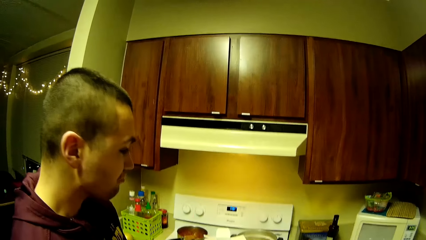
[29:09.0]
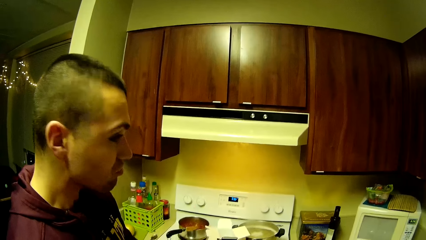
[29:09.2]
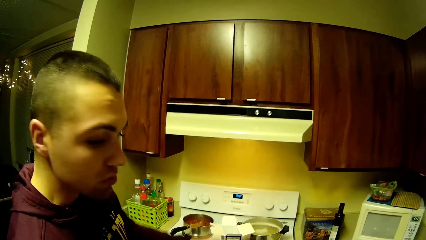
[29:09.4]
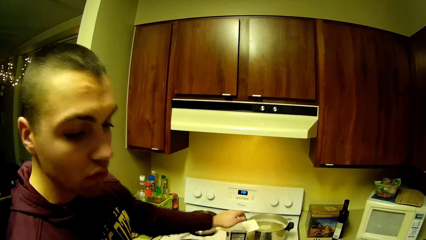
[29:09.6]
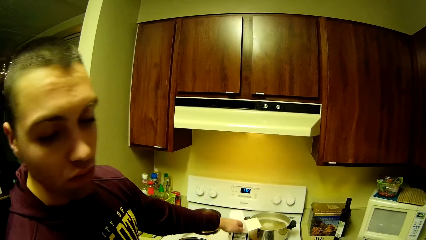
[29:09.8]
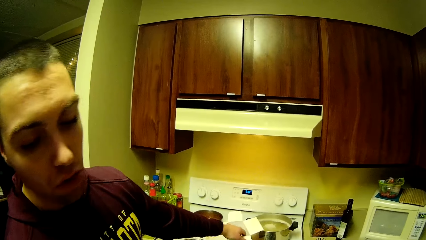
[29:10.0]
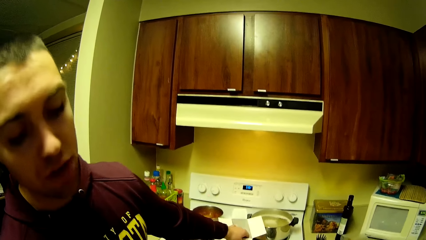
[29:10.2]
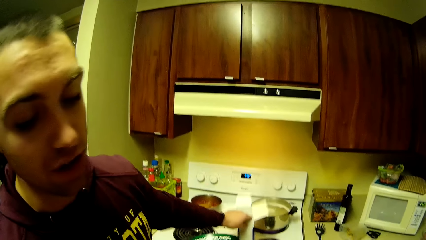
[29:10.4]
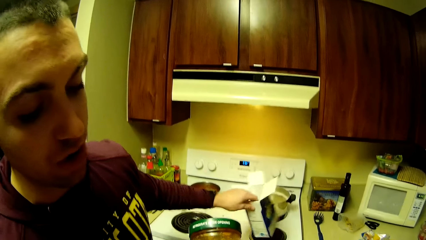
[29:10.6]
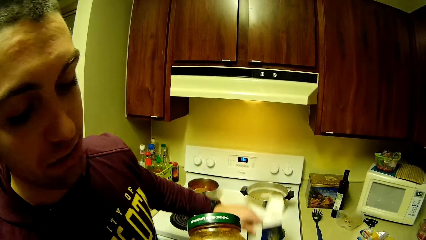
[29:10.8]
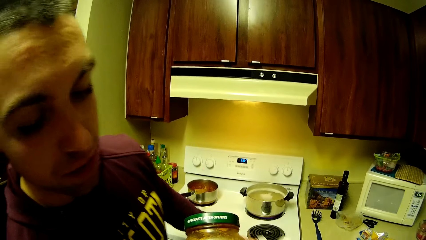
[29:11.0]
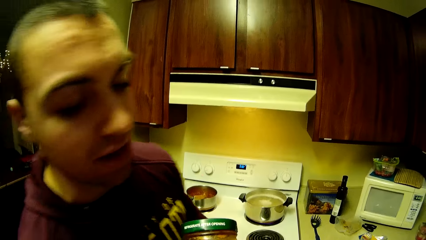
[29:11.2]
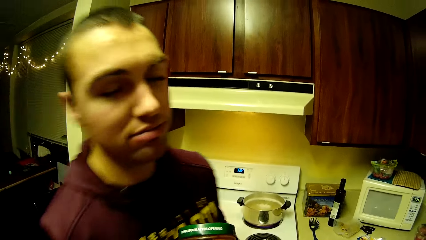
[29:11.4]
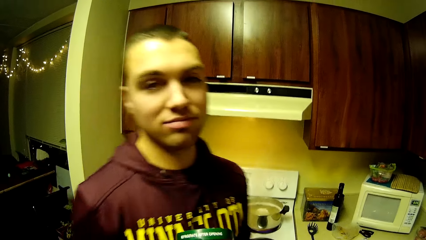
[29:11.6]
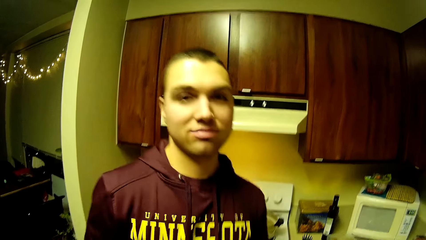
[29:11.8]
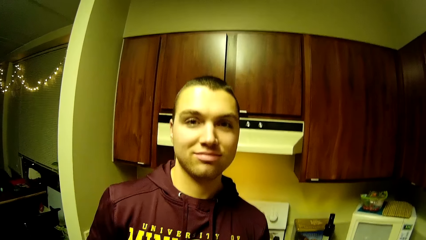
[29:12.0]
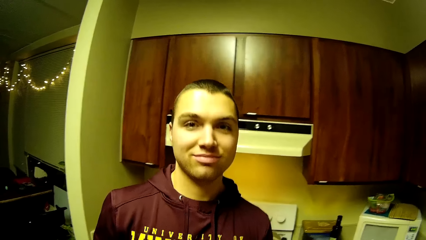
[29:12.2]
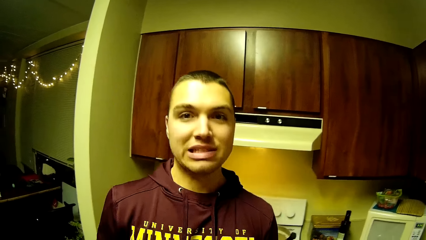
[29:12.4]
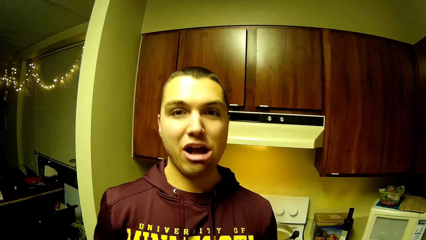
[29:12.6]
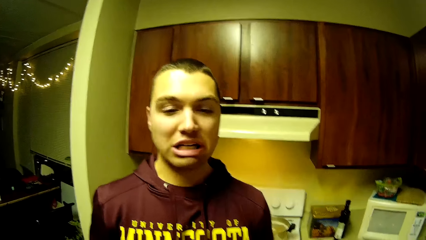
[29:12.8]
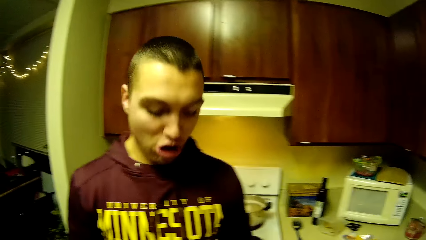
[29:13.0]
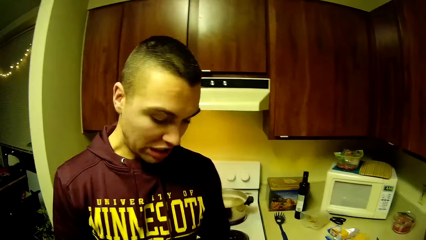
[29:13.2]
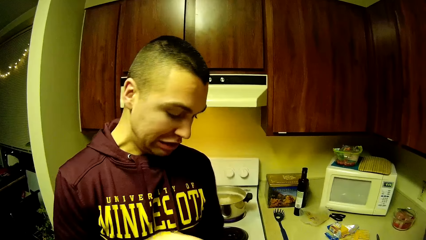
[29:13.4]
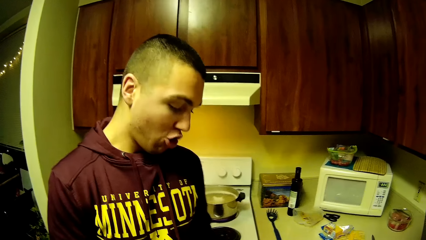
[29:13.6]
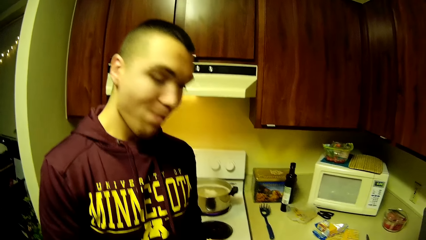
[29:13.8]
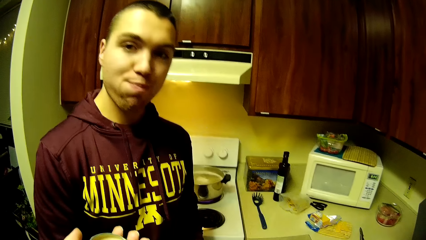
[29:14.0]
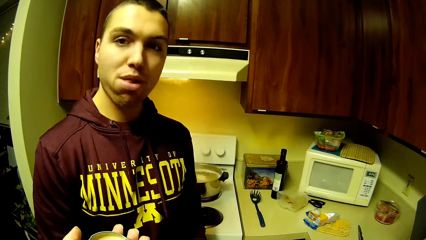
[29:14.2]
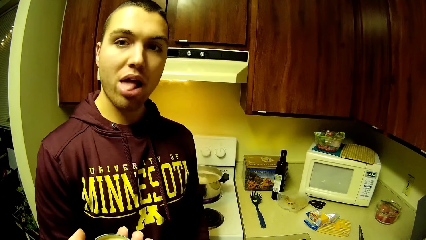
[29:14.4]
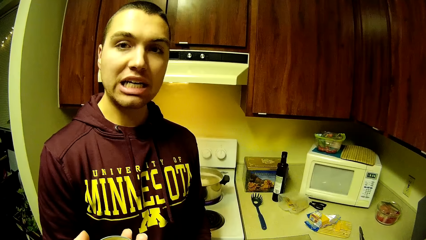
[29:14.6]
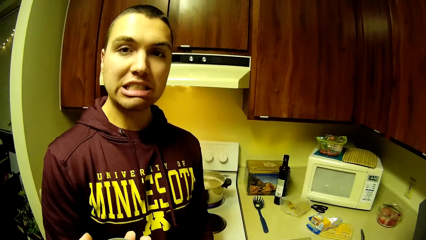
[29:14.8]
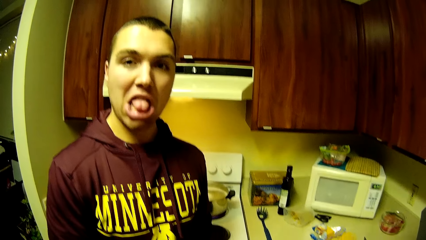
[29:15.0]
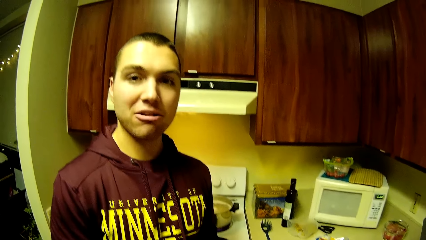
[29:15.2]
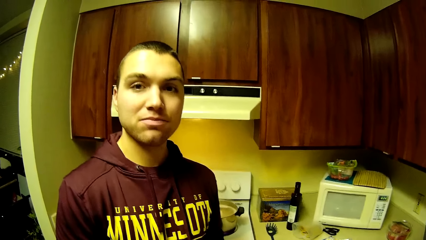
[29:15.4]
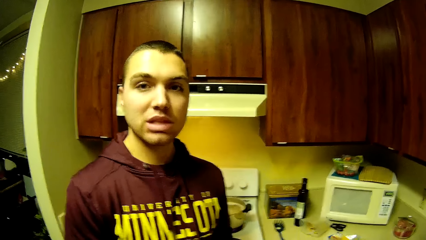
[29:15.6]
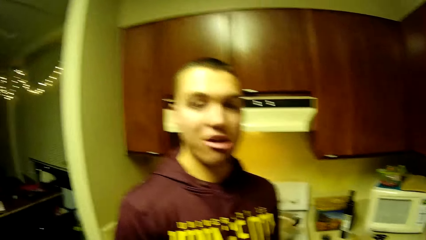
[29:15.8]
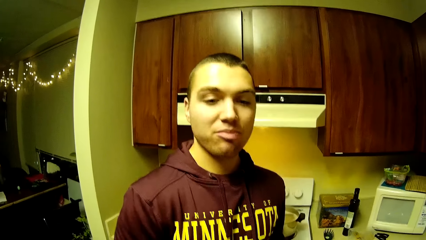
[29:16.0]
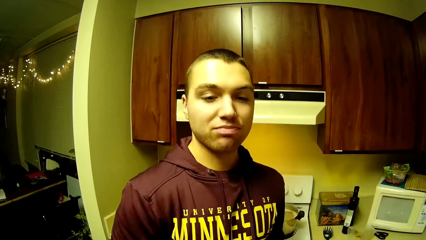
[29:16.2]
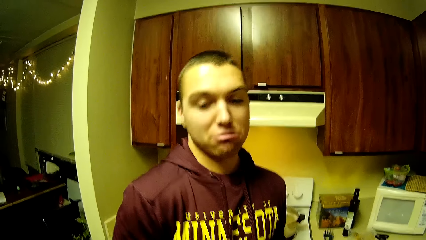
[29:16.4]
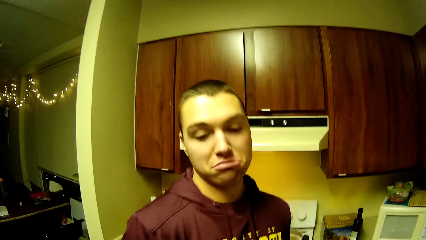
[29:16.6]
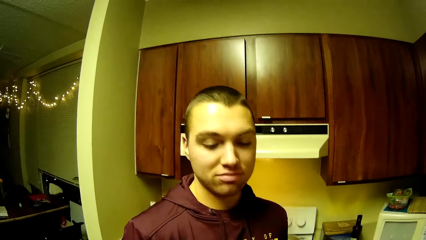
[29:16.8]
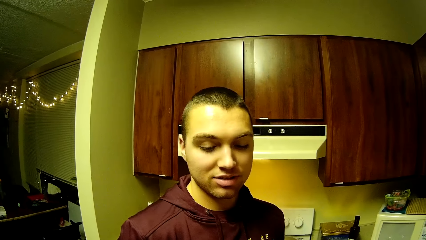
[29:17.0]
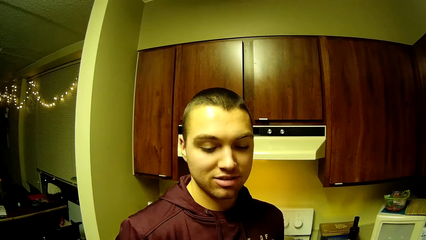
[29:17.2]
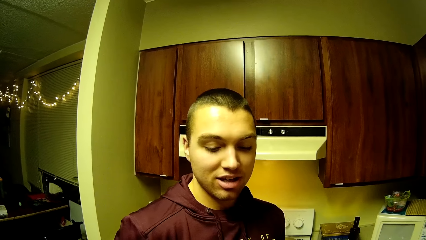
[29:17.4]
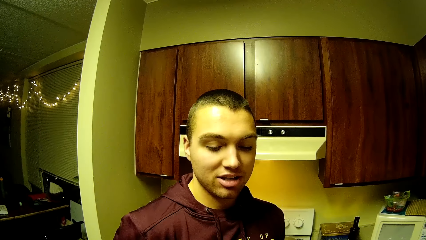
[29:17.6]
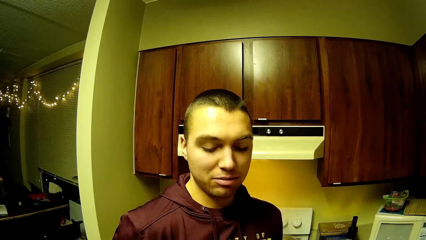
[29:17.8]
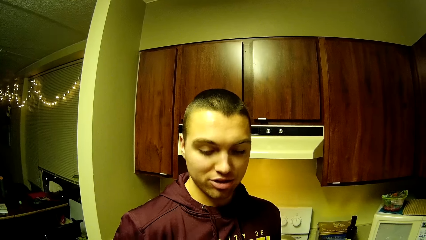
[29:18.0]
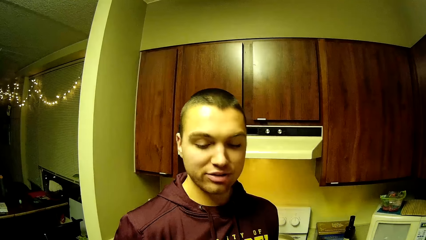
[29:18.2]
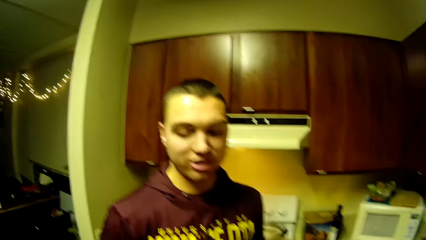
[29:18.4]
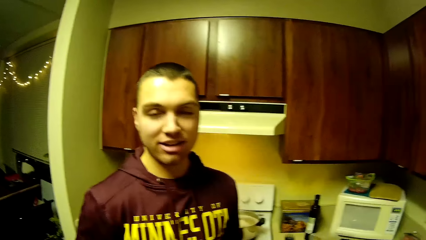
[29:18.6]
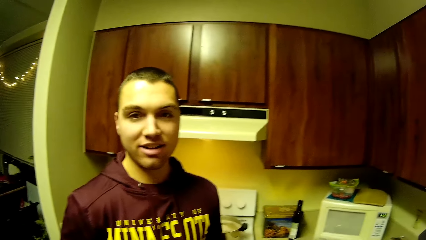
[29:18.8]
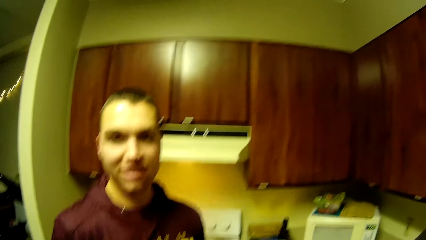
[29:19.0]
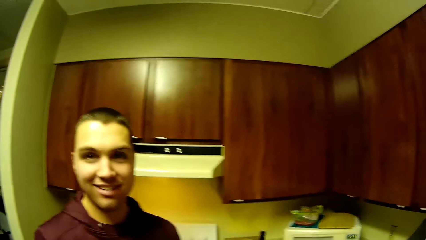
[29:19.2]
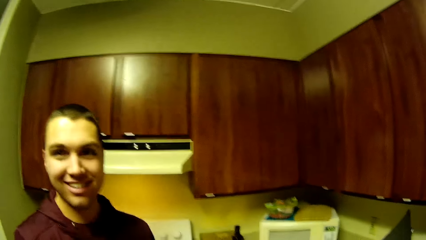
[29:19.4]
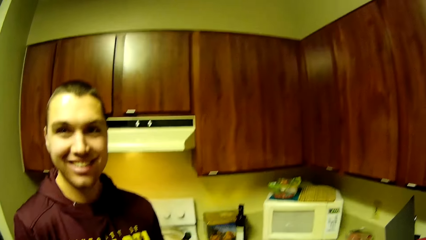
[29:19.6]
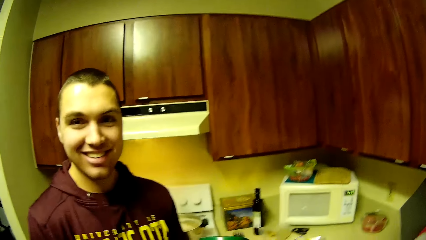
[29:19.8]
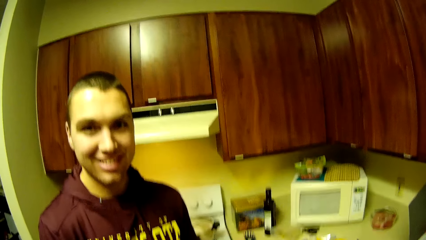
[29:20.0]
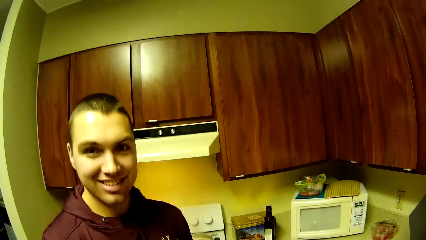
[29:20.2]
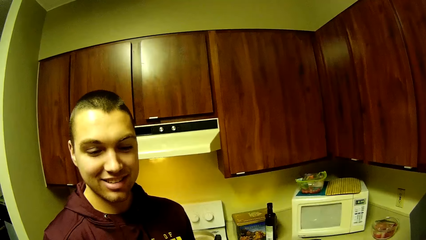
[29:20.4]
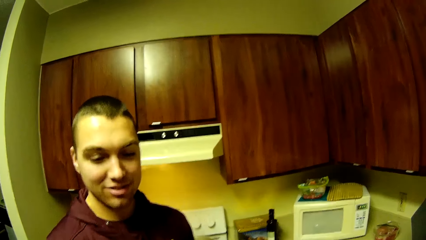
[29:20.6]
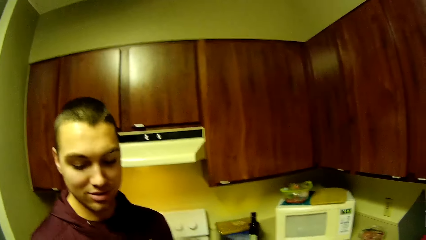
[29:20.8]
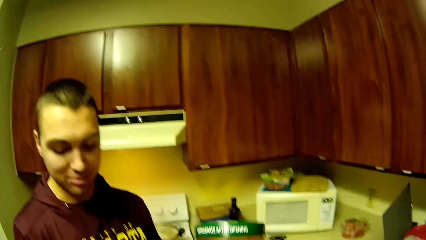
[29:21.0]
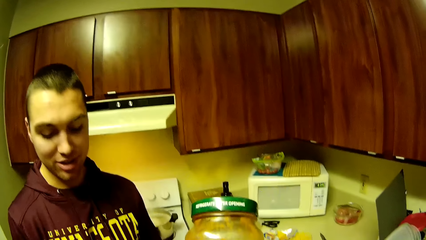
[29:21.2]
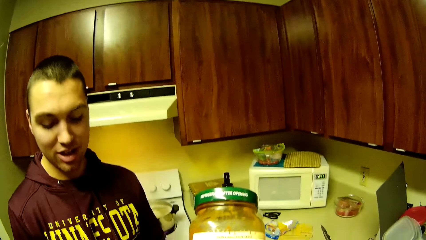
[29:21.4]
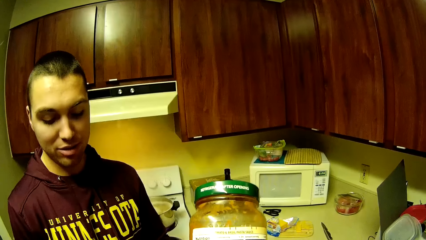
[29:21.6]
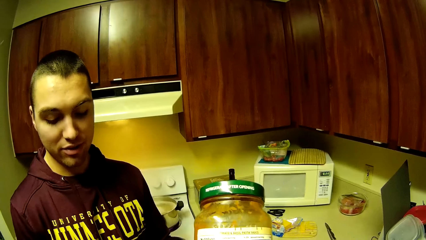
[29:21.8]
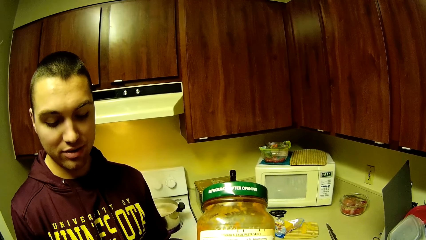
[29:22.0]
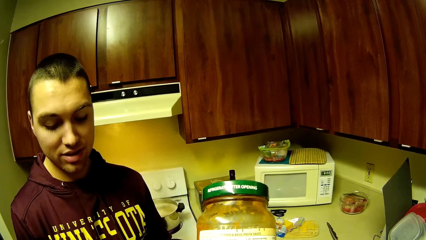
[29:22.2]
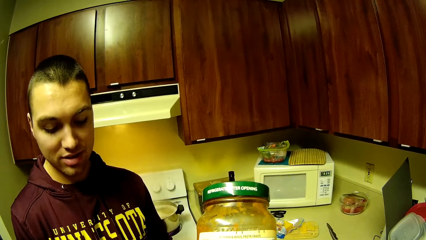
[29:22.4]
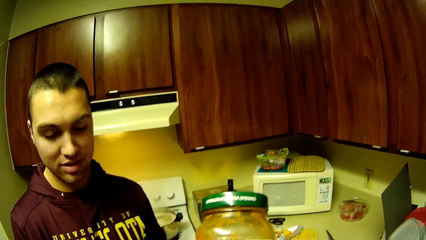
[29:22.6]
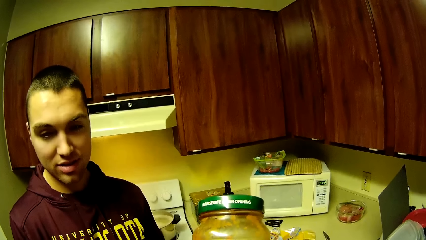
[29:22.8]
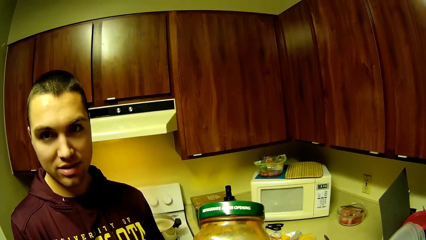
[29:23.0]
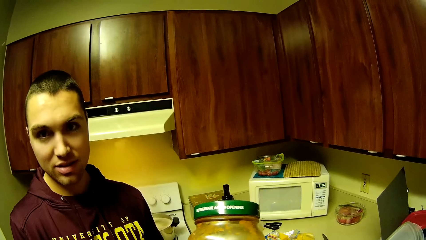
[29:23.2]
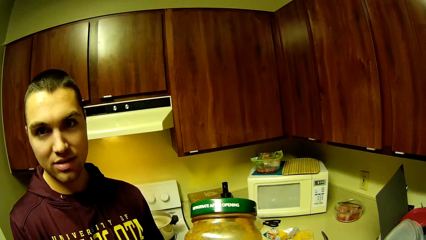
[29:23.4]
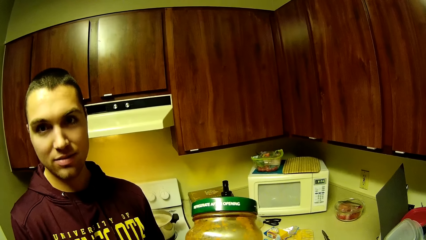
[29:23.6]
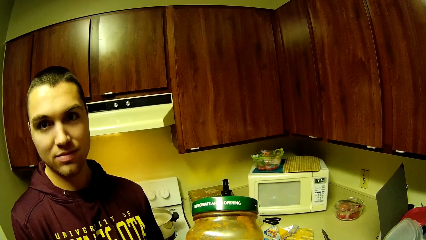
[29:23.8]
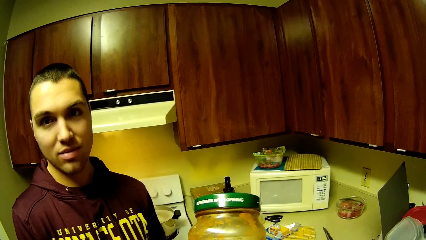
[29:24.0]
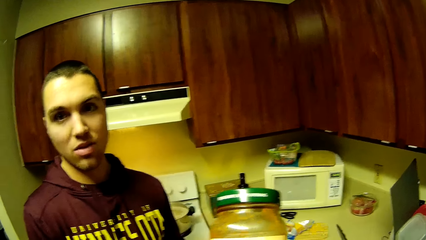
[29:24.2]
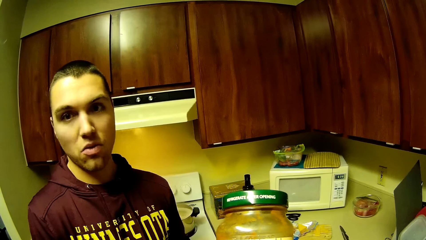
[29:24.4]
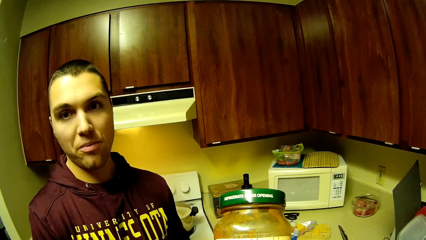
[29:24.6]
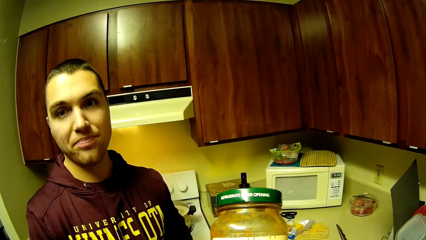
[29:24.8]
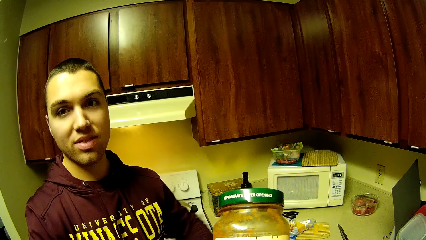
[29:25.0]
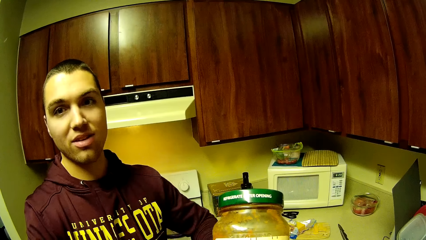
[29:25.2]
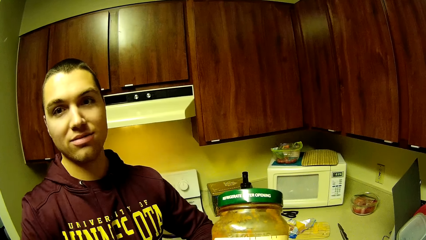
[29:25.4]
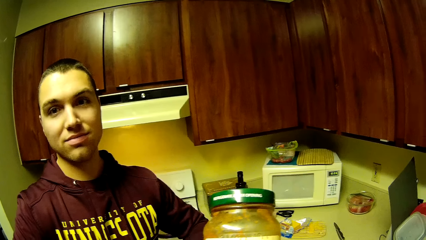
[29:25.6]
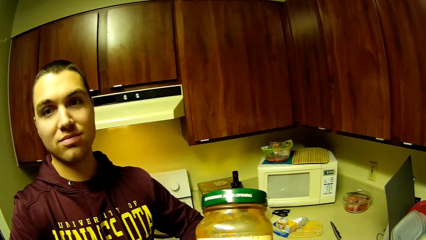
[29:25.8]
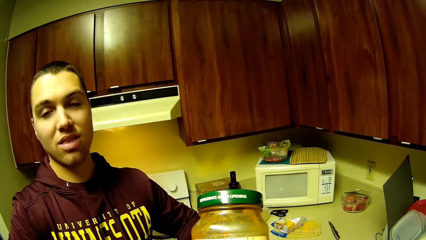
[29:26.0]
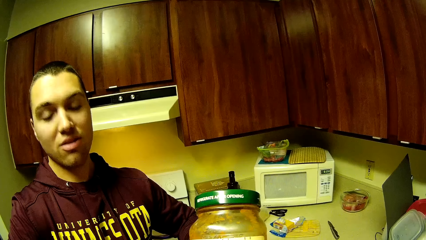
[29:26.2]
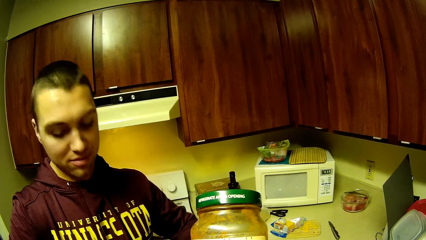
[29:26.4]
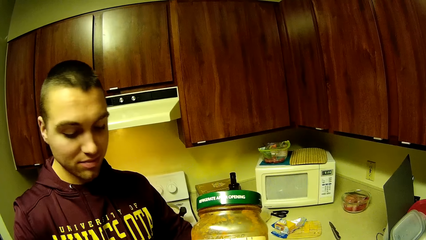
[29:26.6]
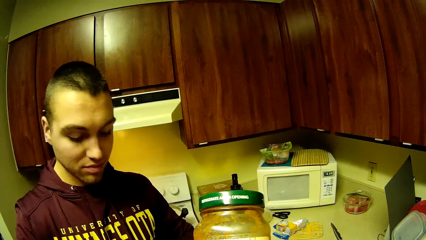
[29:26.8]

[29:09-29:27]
The man grabs the pack of food on the cooker with his left hand and speaks to the camera wearer. The camera wearer looks at the man. The man converses with the camera wearer. The camera wearer holds a jar. The man converses with the camera wearer. The camera wearer looks at the man.
